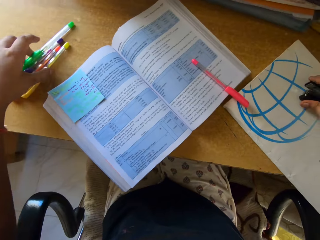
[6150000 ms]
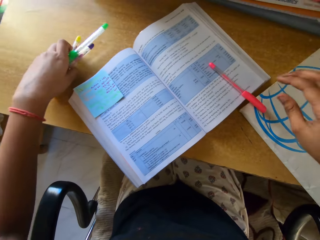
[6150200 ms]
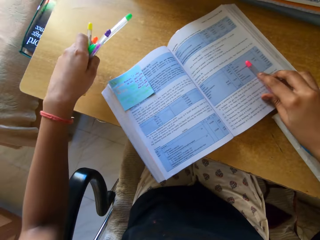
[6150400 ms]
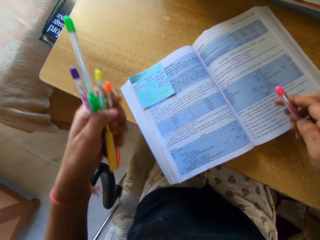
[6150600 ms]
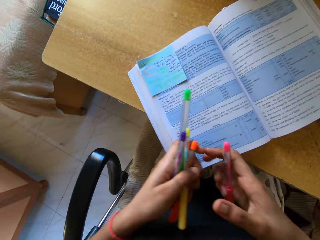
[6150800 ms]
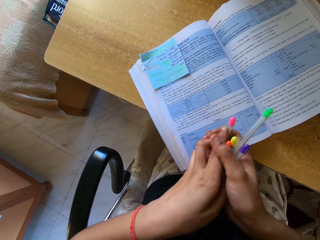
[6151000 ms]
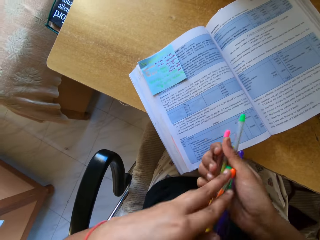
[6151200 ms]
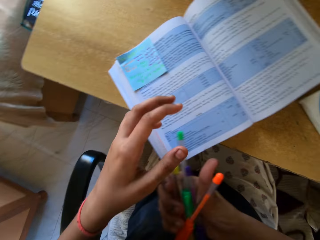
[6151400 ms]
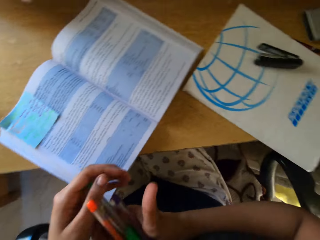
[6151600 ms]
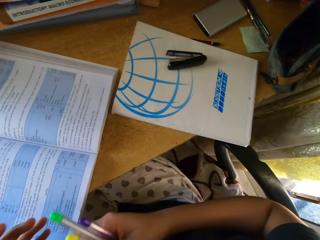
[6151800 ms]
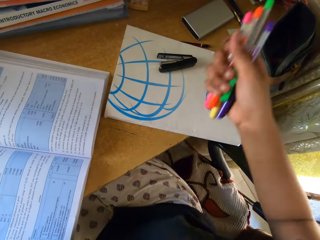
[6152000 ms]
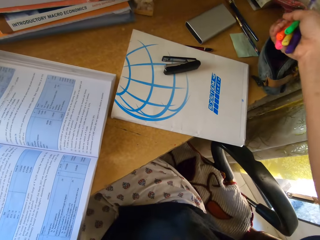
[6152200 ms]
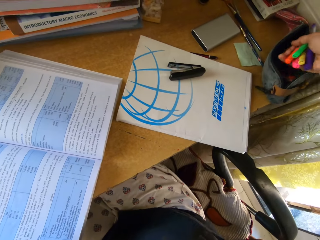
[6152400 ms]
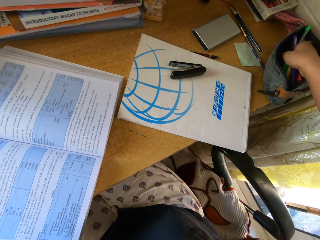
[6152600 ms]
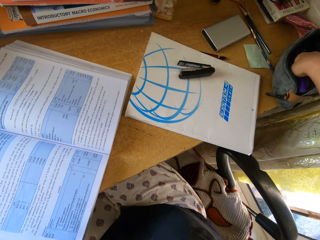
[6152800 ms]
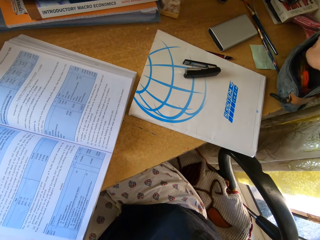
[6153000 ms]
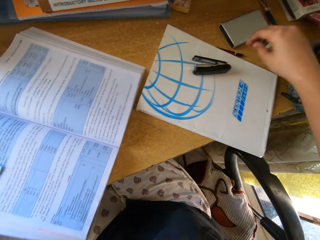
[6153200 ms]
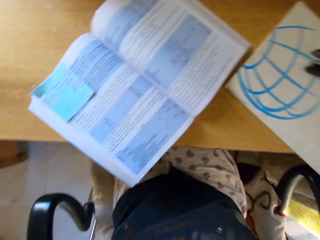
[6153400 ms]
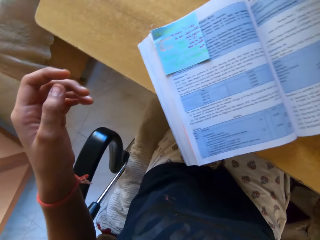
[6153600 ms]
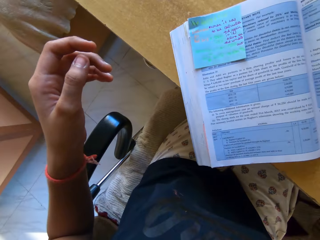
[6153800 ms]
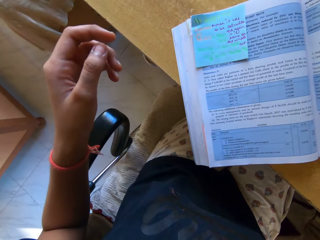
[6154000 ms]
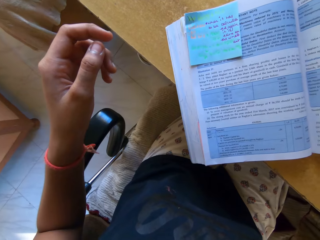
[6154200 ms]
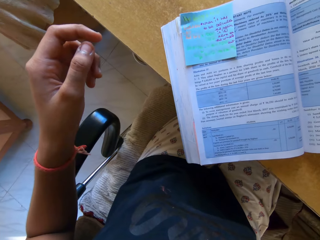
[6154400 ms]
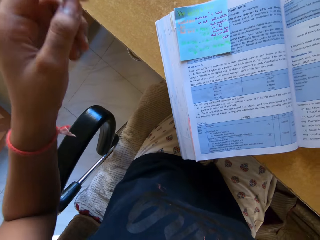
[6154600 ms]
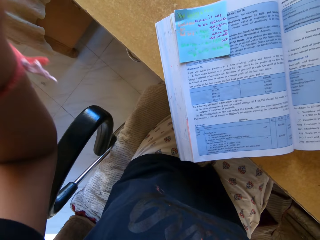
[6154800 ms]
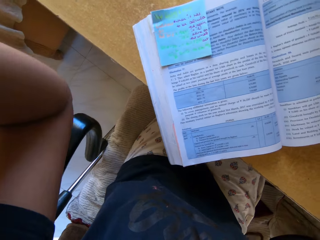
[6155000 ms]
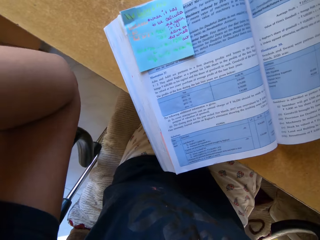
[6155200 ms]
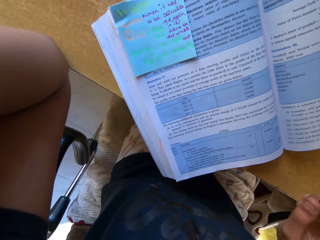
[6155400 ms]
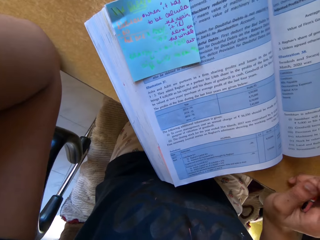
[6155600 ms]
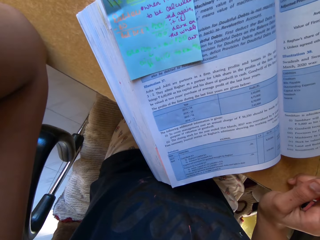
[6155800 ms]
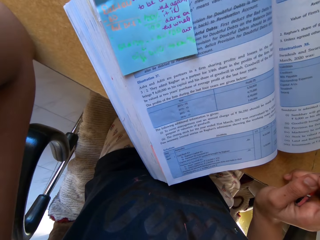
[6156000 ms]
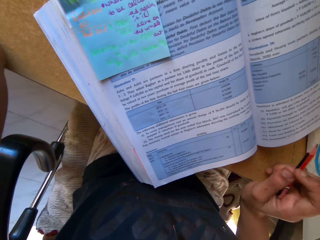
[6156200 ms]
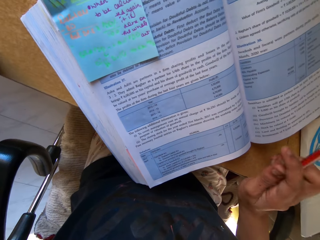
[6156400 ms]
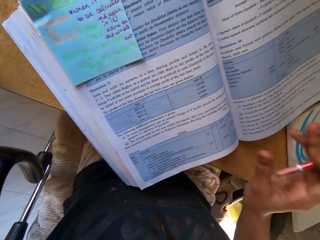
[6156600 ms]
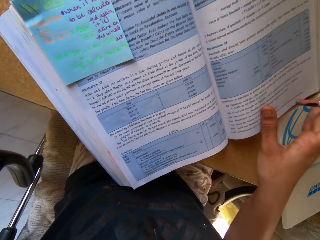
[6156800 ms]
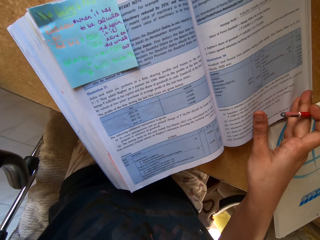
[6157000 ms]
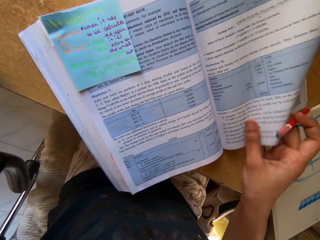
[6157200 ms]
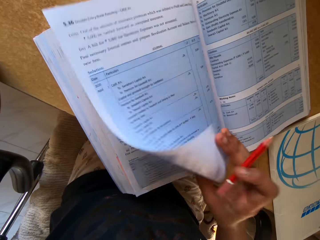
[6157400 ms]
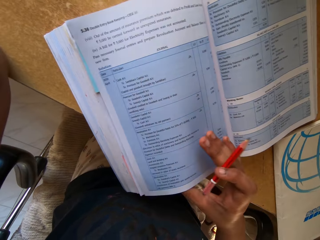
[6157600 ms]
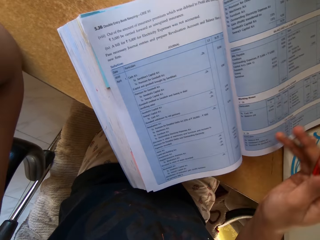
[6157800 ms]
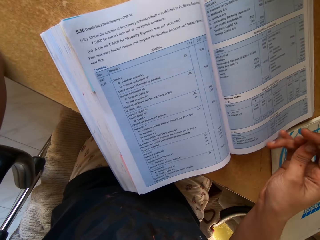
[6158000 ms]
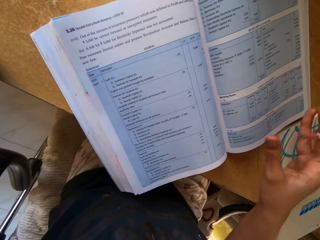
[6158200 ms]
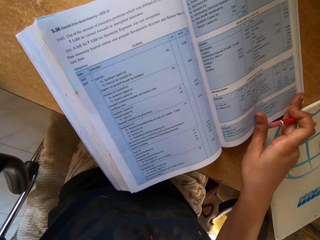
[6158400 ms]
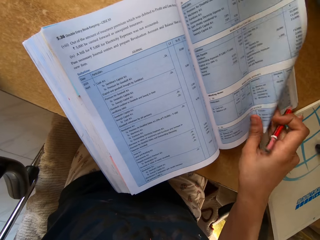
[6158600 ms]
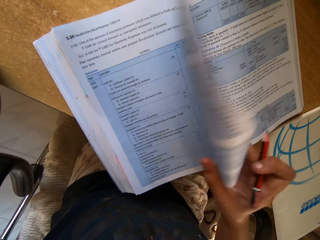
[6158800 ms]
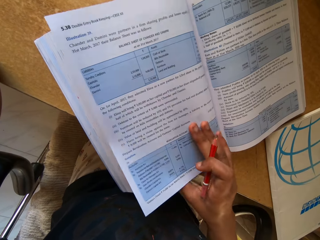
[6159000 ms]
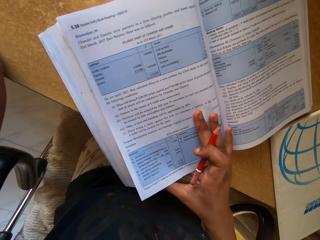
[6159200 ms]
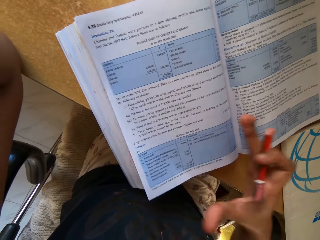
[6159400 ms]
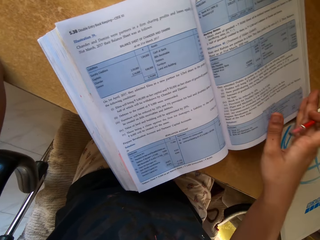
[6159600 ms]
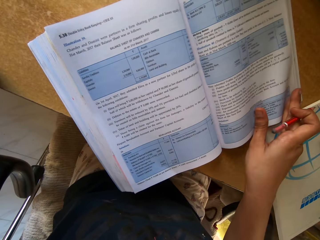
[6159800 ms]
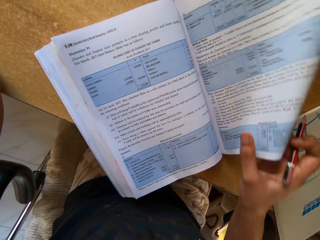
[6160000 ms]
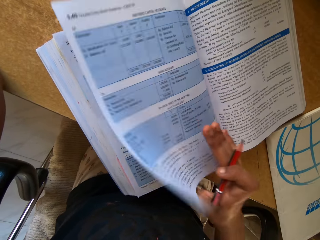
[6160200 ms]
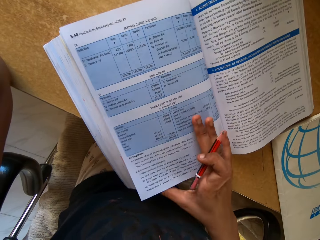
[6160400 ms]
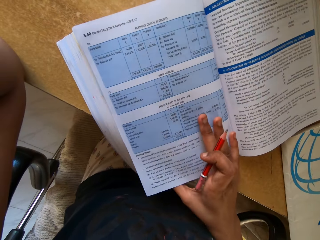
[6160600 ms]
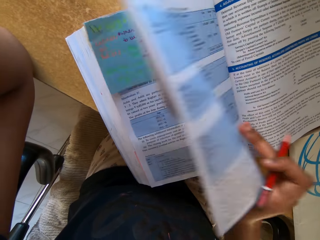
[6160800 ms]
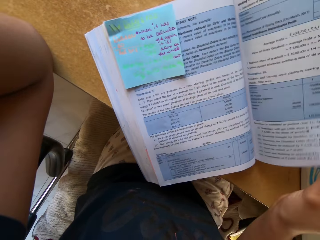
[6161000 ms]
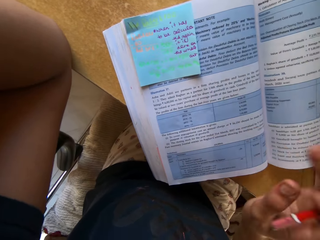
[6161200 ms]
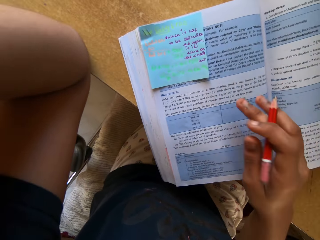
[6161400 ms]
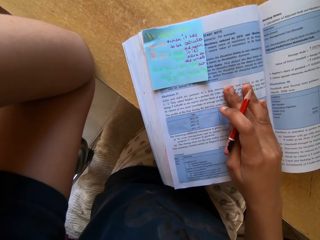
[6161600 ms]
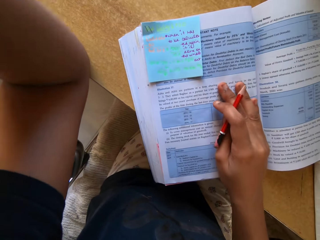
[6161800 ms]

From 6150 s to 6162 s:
The camera wearer picks pens from the table. They pick a pen from the book, drop the stapler, and look around the room. They put the pens in a purse. They raise a hand, lean on the table, and look around the room. They hold a pen, open pages of the book, and pick up a pencil.

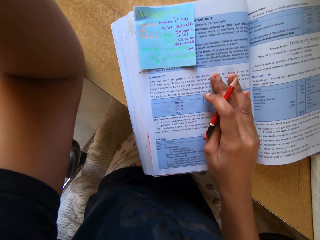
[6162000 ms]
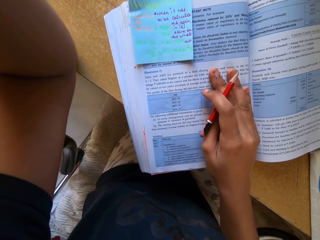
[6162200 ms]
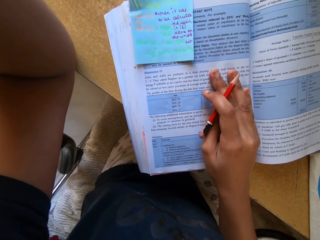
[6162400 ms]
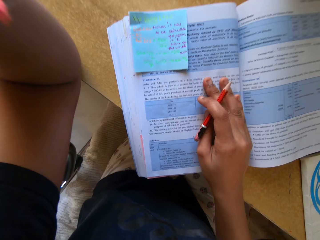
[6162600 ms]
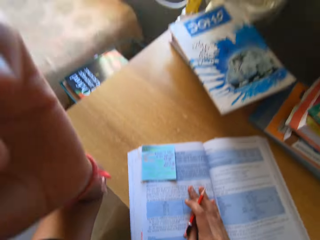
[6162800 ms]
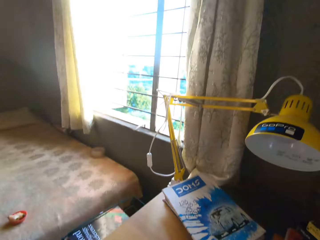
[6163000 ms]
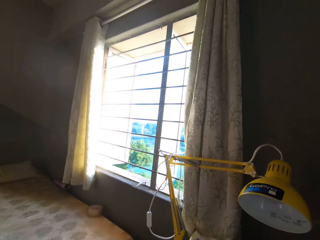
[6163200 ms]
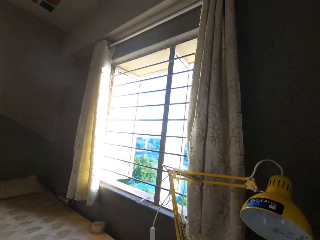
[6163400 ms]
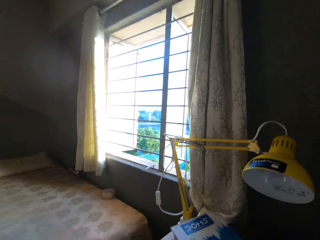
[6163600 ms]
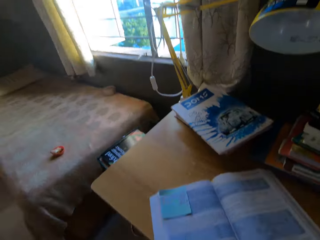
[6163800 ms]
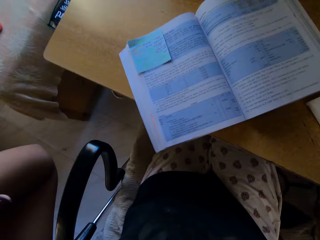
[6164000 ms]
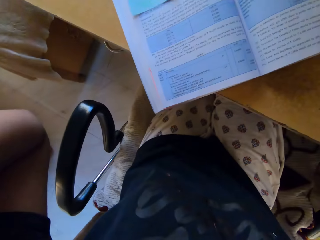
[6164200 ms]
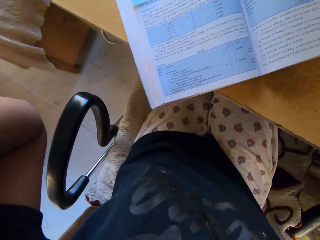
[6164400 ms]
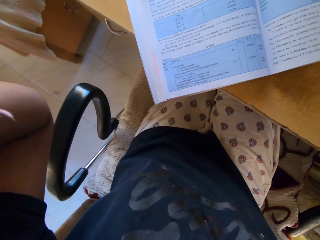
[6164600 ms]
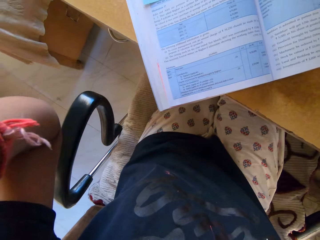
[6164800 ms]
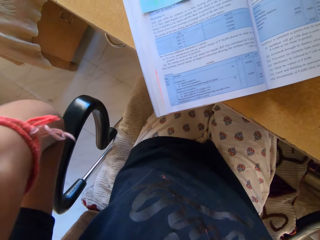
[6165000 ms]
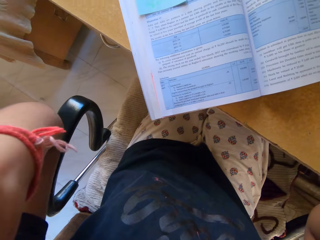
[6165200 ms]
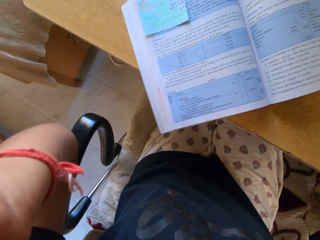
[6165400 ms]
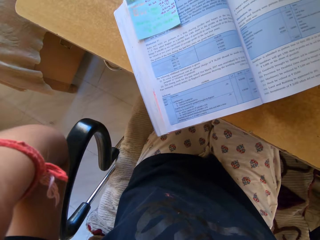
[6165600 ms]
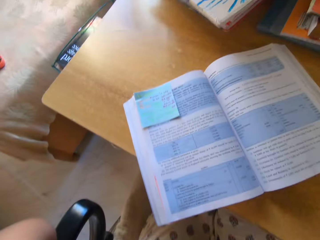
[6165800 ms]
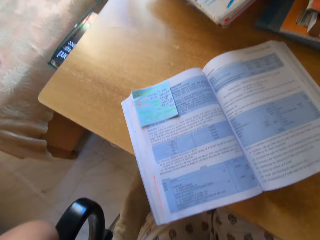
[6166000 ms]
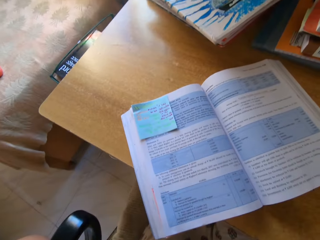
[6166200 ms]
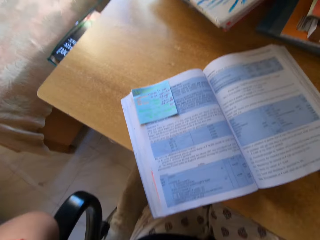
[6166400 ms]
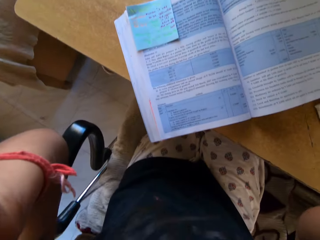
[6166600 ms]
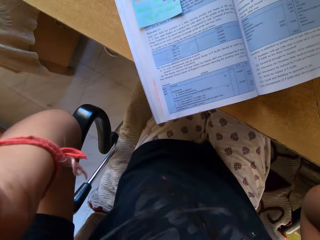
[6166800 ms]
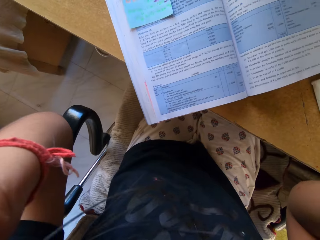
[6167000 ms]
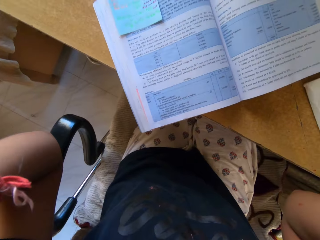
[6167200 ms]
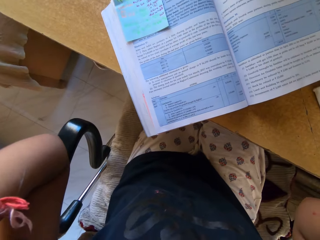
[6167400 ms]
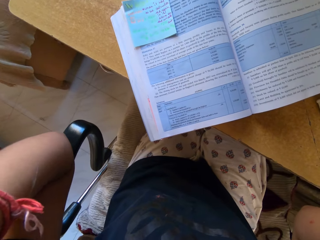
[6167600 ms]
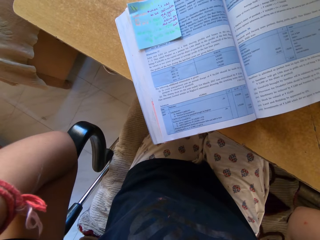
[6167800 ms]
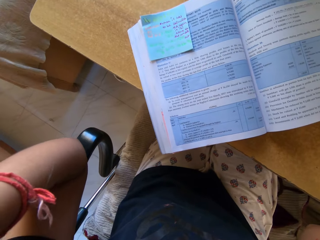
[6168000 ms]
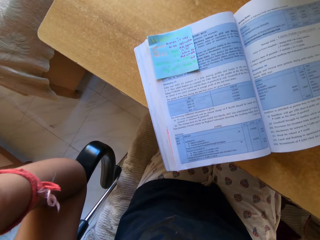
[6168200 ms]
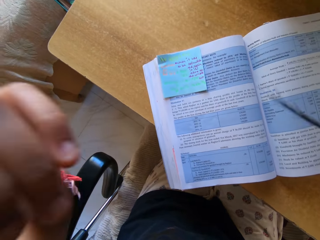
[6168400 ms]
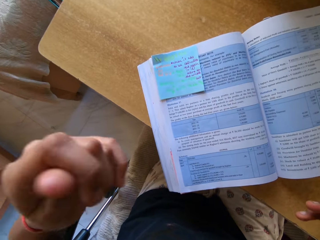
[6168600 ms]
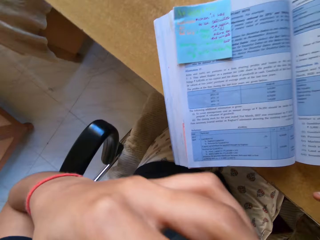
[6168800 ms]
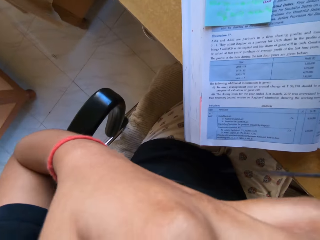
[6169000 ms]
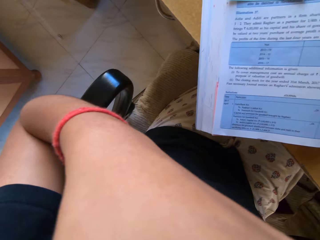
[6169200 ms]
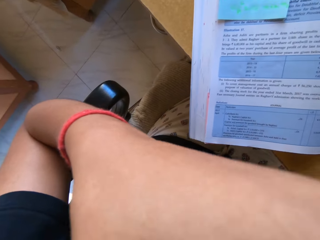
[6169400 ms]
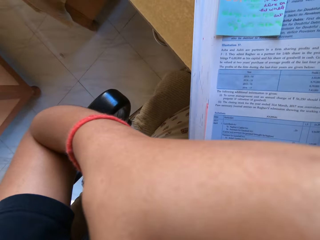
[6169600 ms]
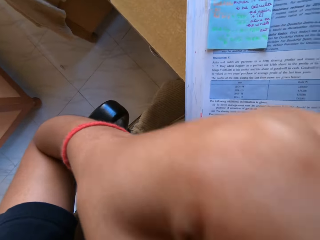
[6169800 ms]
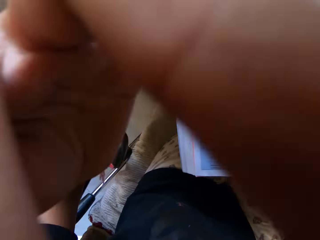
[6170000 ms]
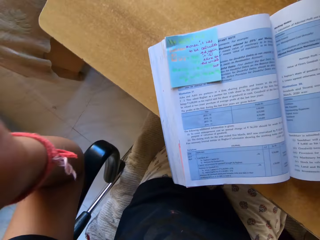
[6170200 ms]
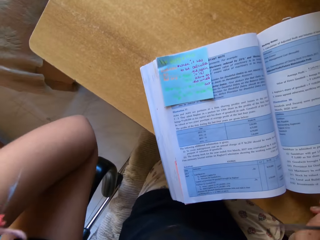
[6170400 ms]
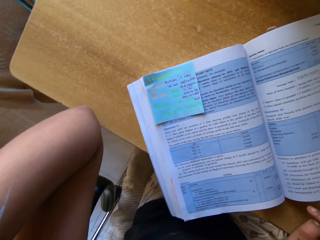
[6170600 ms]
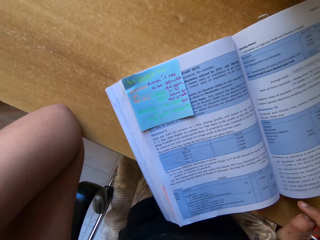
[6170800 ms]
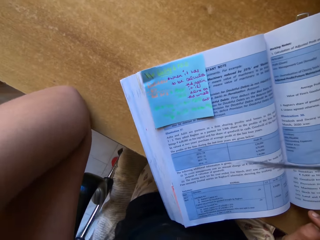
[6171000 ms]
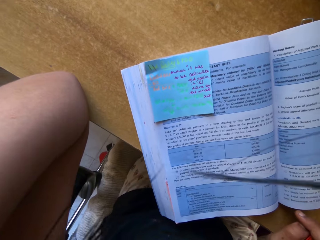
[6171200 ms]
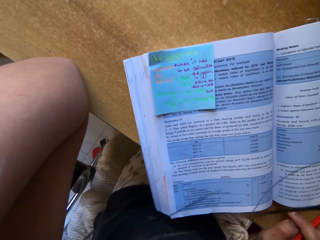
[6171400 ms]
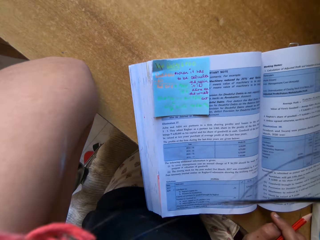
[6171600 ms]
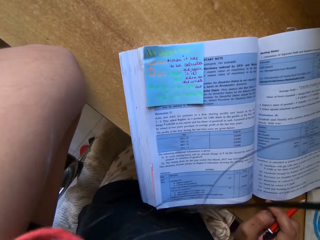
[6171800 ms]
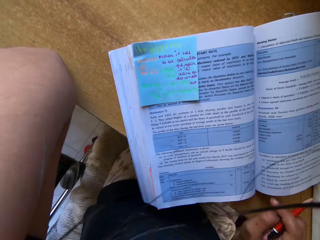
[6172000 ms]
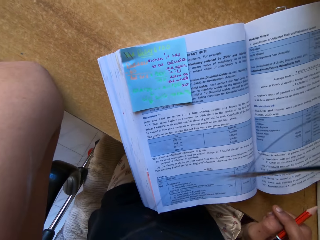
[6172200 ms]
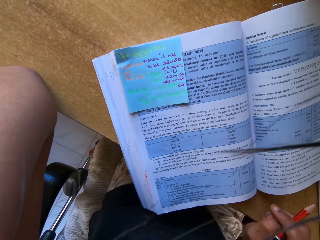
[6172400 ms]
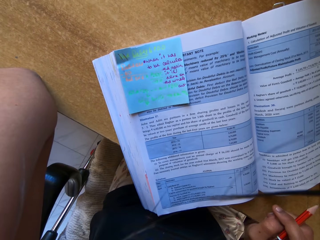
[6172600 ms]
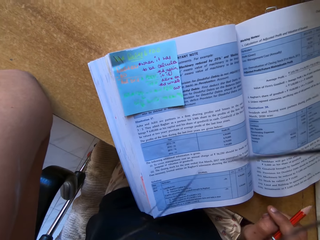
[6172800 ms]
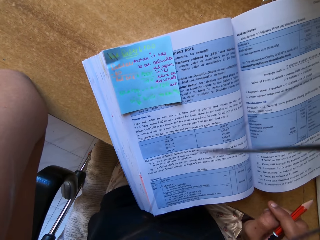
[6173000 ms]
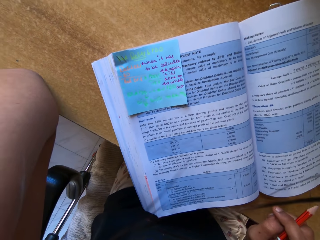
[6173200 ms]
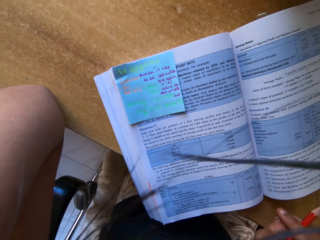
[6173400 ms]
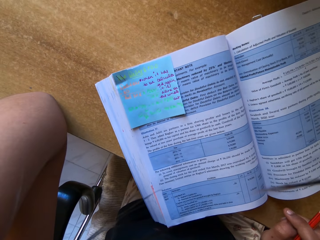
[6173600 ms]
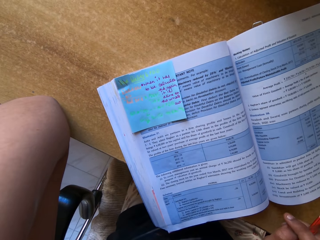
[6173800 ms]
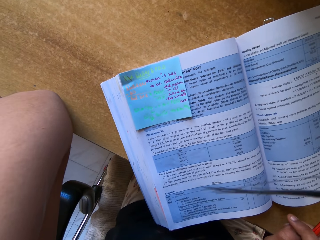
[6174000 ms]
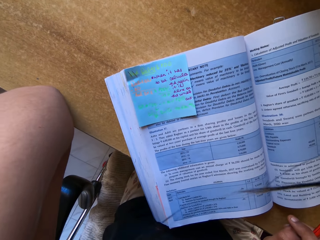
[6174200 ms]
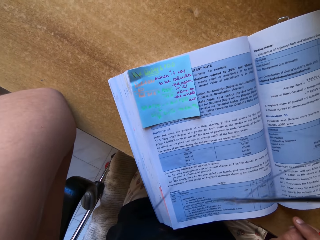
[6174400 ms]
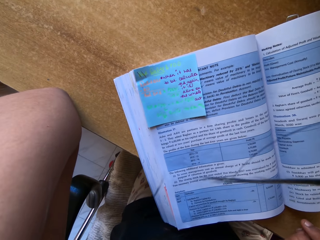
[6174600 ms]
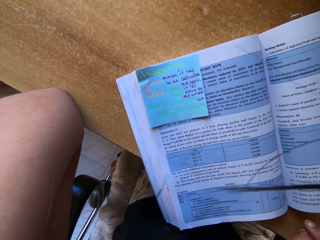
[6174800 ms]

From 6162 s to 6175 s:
The camera wearer looks around the room. They drop a hand, raise a hand, and look around the room.
